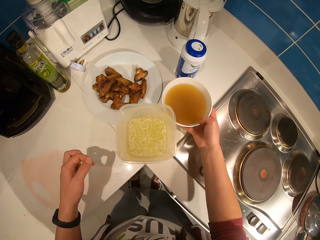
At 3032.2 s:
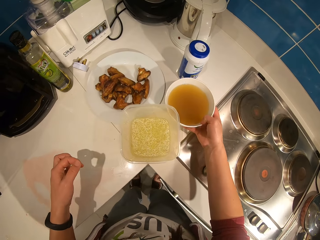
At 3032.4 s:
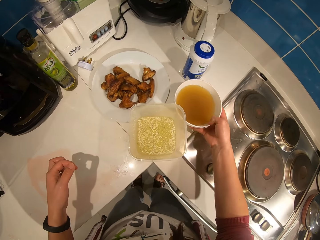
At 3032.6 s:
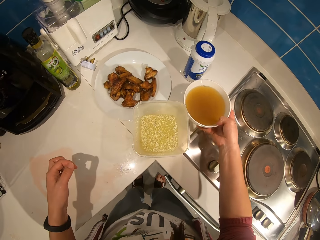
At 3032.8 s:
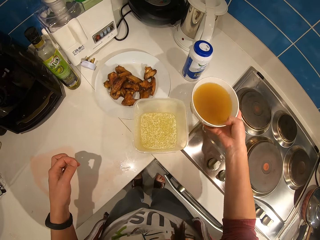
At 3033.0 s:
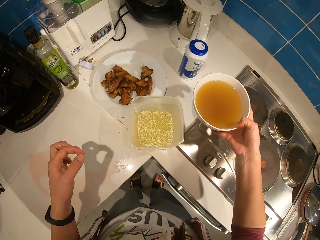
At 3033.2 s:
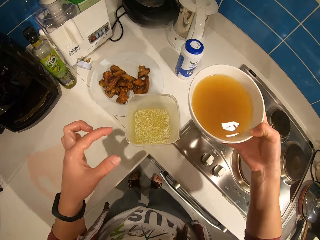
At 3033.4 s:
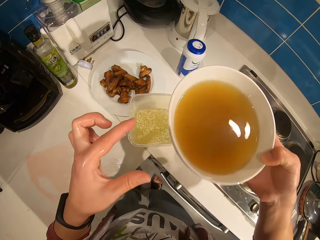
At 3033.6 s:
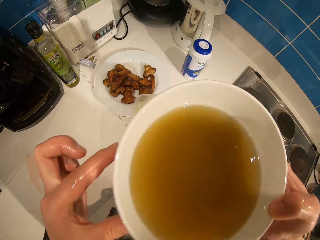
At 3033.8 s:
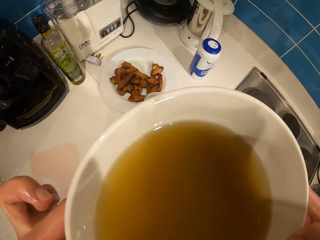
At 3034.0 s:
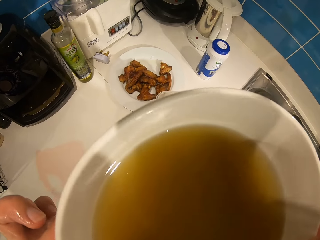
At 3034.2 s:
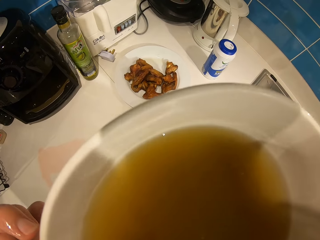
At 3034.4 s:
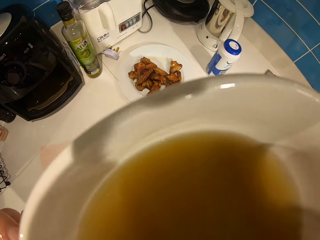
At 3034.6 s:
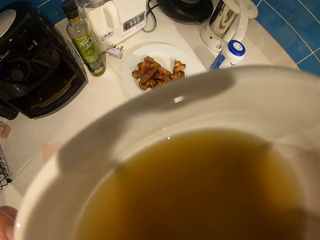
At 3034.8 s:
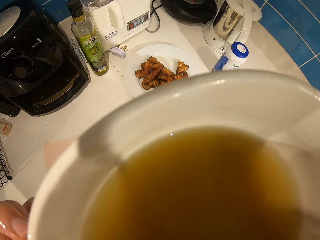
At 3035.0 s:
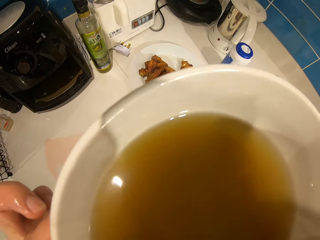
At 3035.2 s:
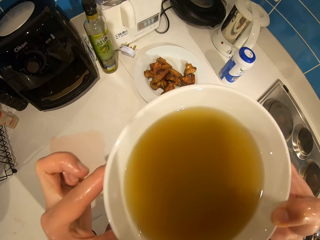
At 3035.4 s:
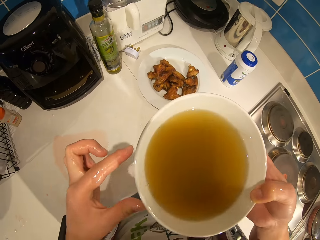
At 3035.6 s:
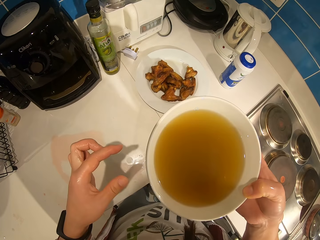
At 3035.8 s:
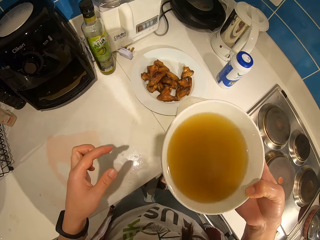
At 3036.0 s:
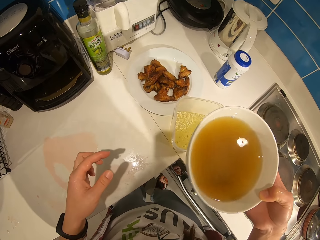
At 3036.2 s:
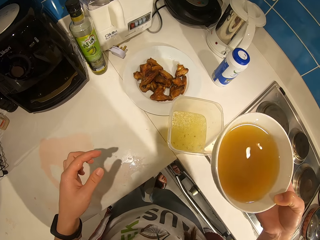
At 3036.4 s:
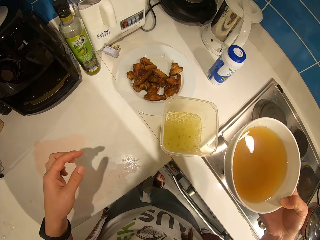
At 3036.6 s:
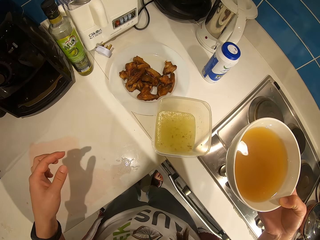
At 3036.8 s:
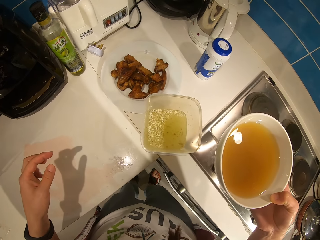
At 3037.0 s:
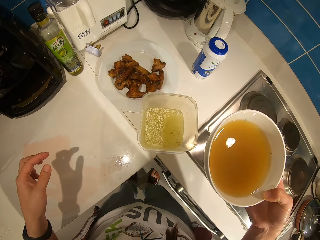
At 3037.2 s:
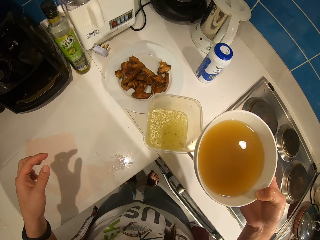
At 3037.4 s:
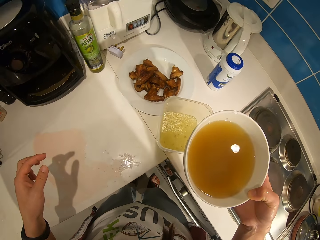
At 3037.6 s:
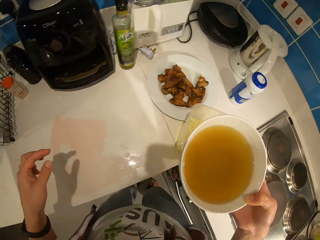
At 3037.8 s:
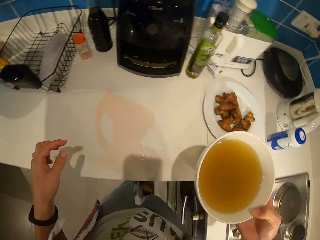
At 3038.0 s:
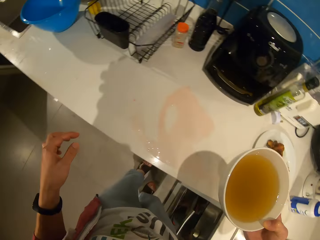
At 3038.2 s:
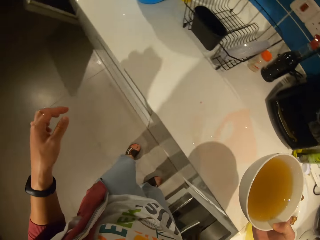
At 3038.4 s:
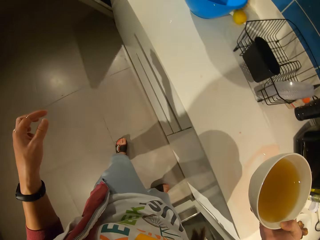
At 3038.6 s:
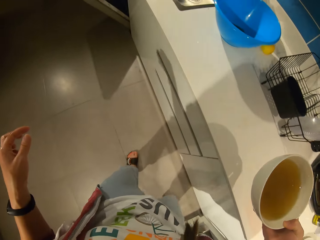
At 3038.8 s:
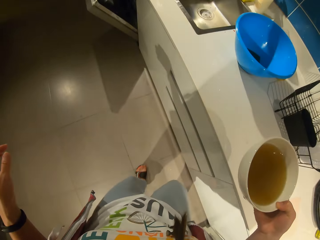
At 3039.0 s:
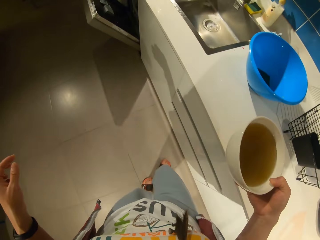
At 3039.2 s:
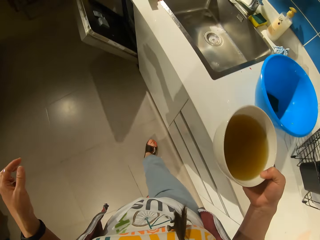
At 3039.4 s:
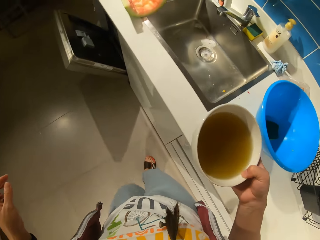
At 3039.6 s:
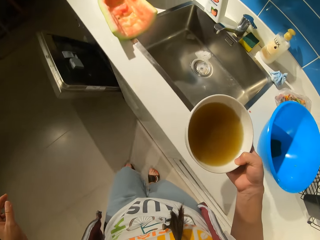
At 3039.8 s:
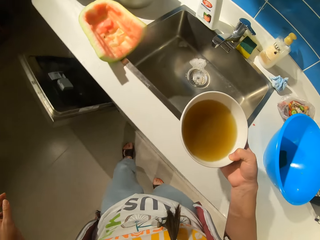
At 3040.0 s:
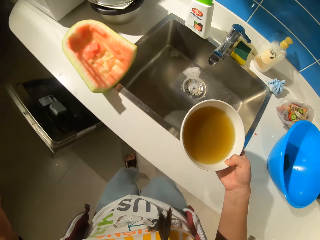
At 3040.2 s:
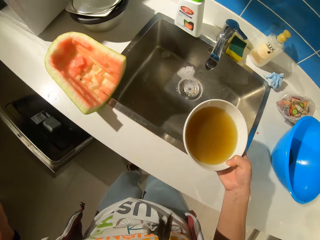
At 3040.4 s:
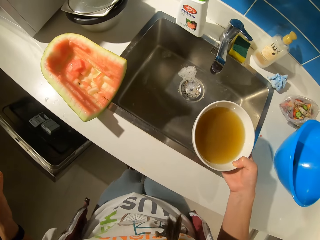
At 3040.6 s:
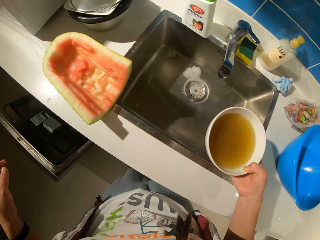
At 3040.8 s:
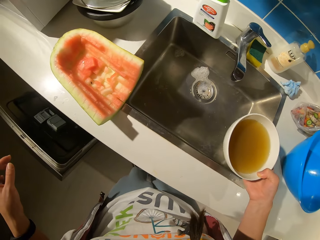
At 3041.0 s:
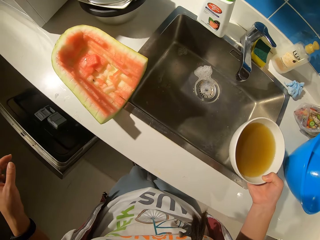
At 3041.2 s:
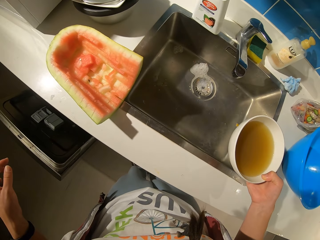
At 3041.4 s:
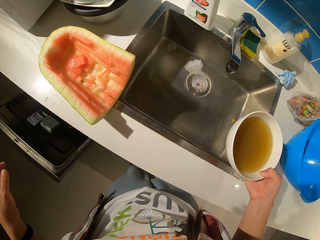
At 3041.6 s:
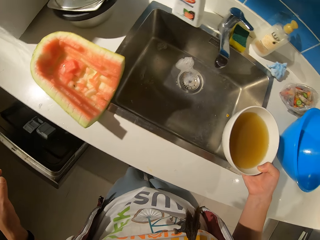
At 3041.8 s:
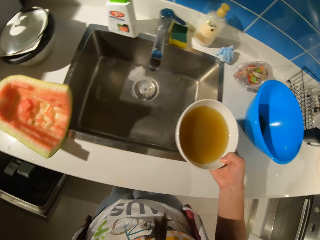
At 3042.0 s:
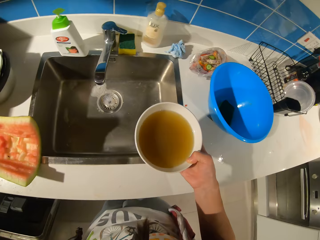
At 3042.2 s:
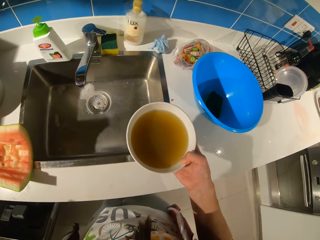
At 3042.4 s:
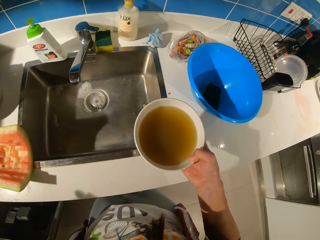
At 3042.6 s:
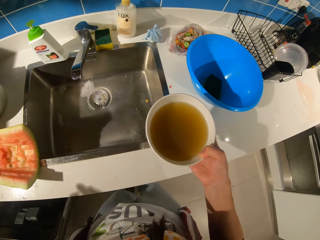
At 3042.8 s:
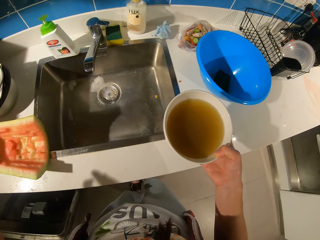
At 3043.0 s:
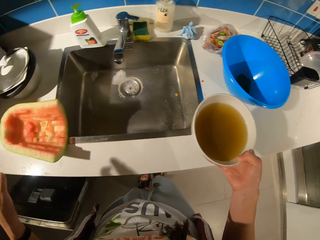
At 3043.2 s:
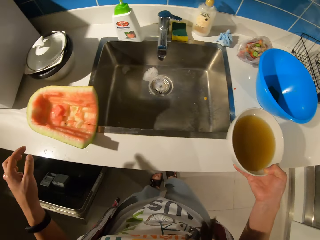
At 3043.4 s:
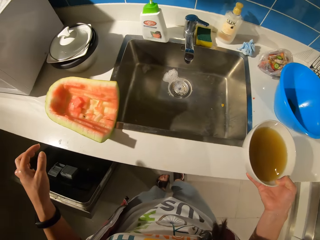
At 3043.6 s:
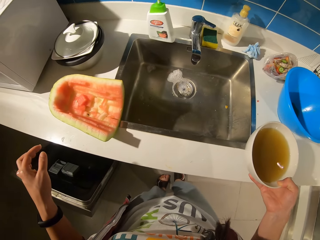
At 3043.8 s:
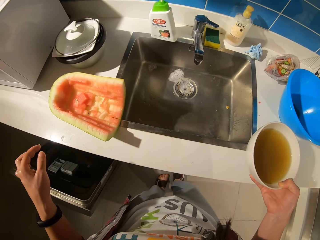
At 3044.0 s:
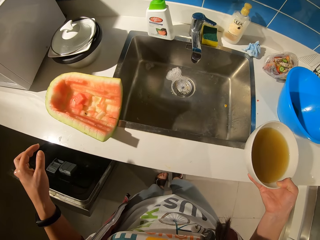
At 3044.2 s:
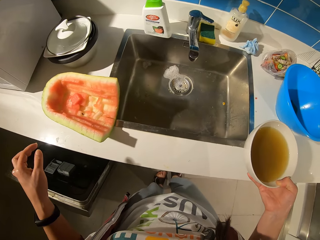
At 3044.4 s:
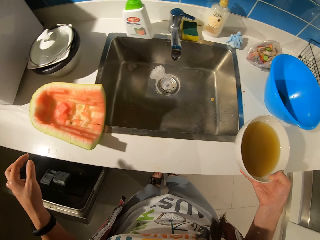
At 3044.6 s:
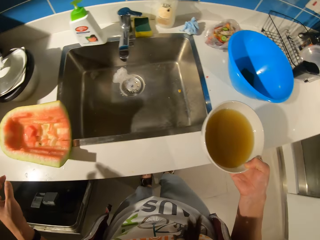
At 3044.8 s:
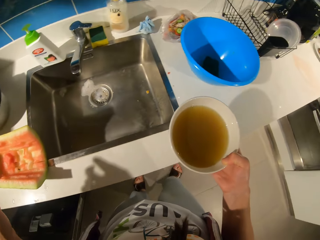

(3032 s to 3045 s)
The camera wearer picks up a bowl from the table. They drink from the bowl. They walk. They look around.

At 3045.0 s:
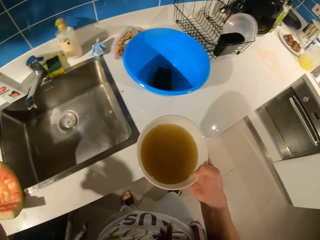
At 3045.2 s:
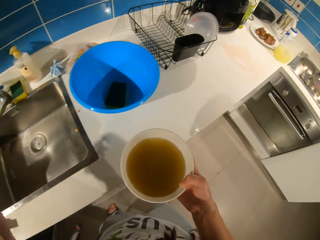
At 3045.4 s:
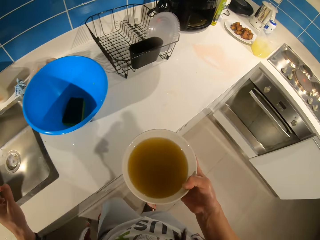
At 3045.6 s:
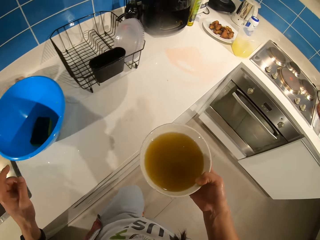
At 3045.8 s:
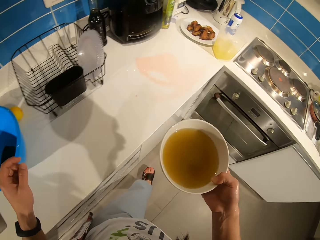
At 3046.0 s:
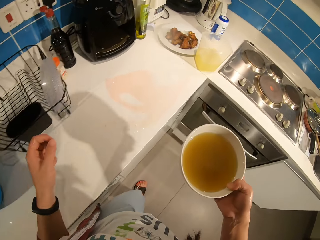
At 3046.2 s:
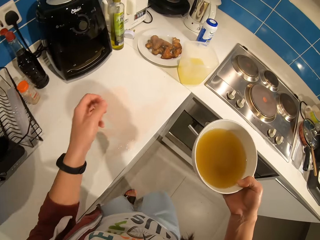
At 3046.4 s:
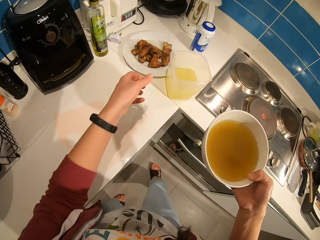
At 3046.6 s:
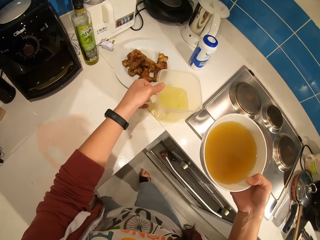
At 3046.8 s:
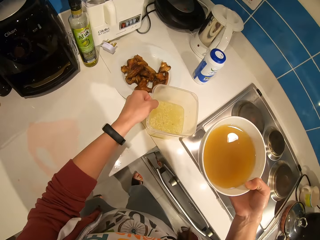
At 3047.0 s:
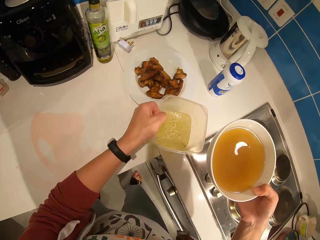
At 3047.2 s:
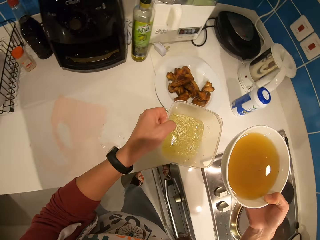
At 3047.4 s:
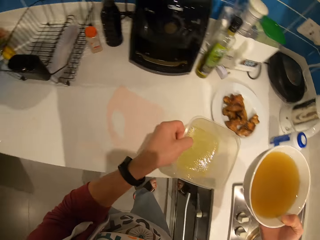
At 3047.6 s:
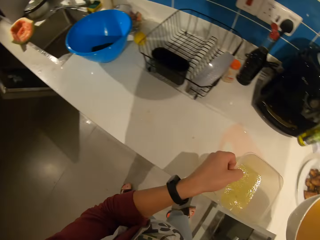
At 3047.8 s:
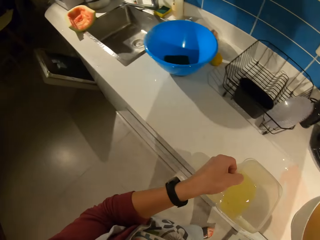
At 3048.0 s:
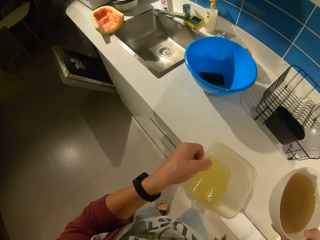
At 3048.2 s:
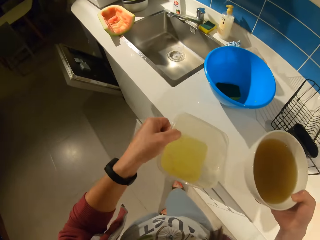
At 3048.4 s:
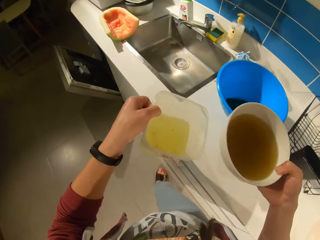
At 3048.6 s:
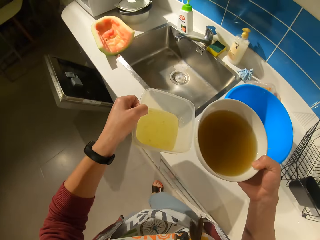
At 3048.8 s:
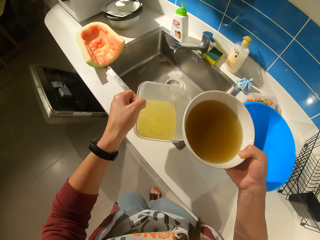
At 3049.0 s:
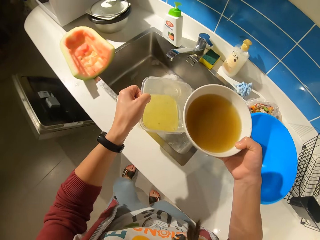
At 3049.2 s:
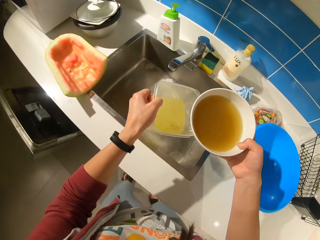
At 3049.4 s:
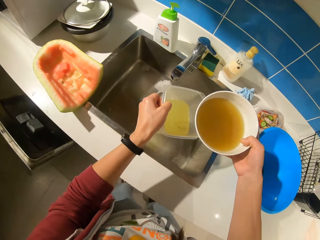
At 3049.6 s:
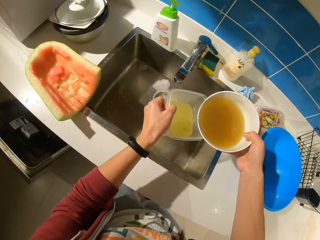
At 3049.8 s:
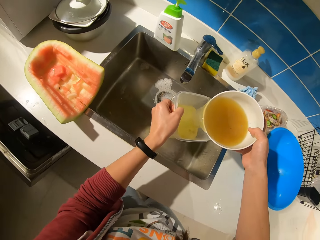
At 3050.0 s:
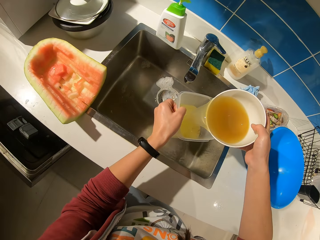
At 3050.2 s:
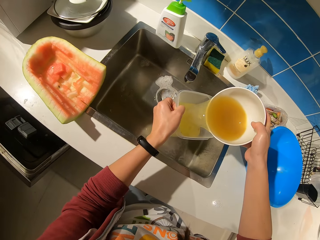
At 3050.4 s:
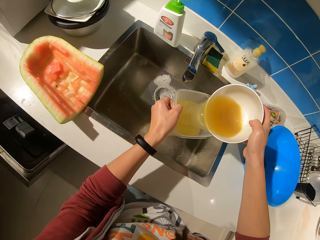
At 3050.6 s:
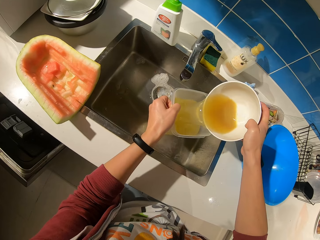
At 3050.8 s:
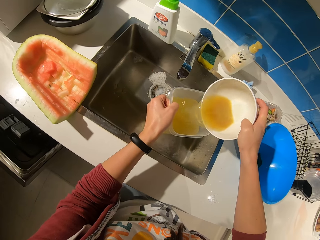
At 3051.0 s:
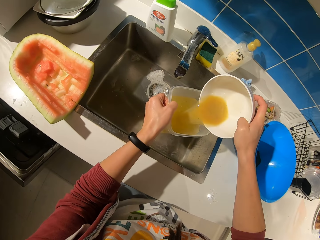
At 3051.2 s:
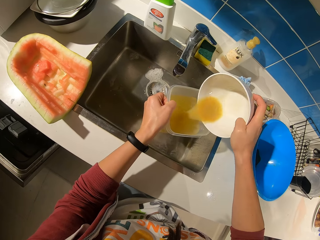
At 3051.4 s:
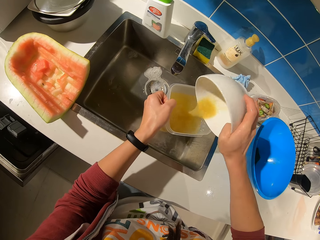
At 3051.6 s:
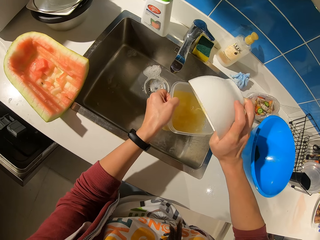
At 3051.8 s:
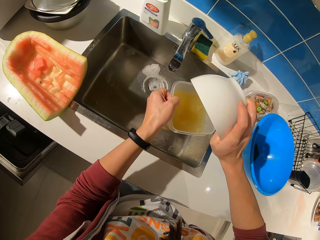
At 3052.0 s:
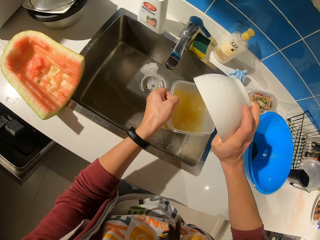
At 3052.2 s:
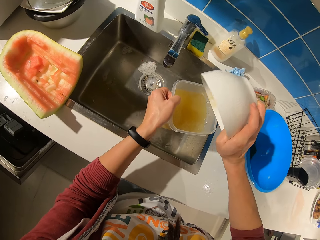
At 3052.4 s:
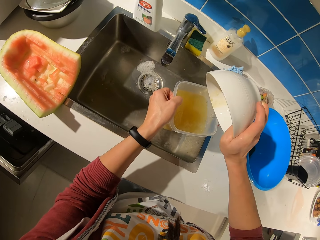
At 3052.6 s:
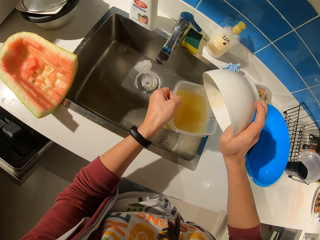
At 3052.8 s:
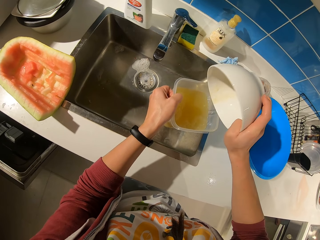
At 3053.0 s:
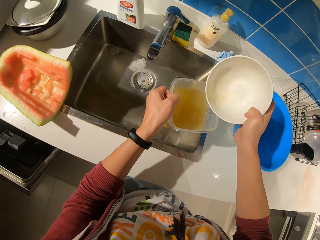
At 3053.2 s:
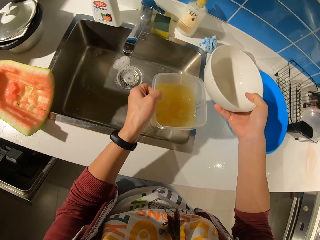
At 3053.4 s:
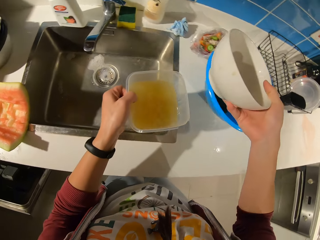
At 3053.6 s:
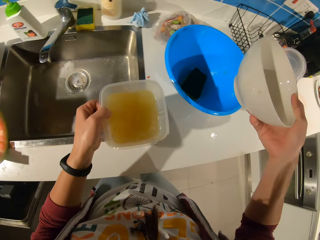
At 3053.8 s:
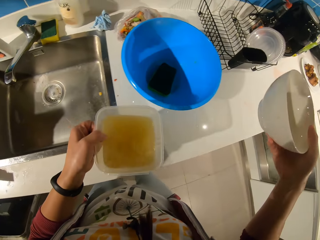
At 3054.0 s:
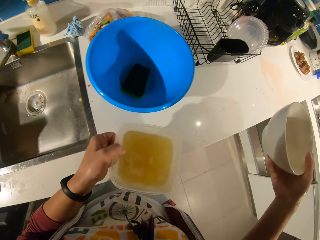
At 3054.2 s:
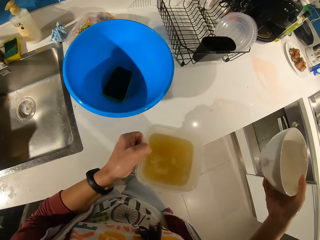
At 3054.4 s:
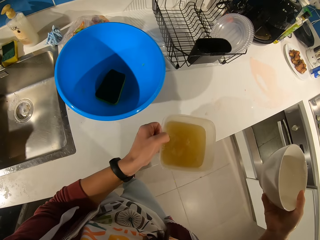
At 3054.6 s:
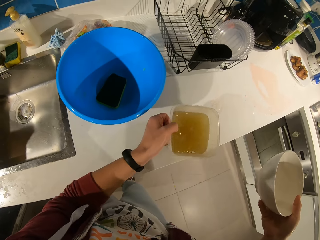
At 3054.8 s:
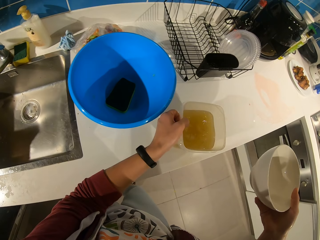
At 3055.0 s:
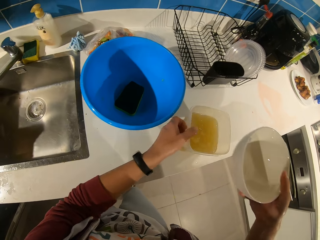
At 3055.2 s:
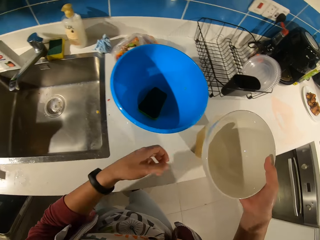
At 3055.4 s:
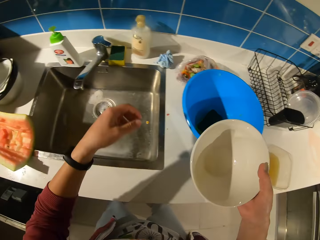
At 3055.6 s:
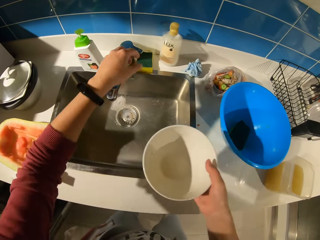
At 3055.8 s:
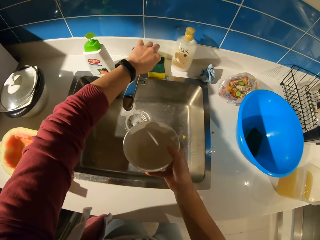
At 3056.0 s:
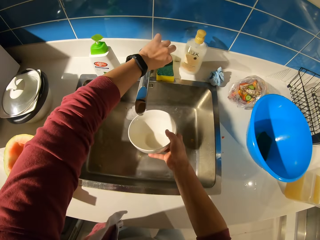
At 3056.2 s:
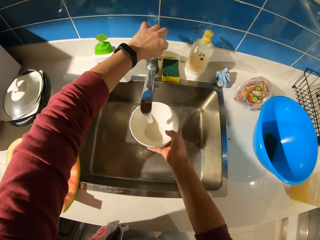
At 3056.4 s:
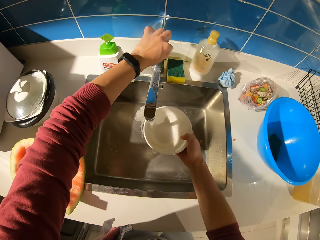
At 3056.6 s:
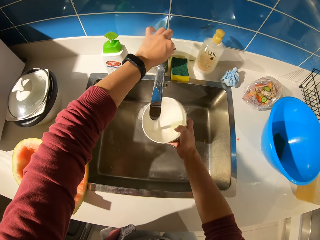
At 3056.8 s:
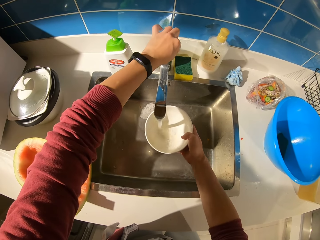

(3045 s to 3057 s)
The camera wearer walks. They pick up a container from the table. They pour the liquid from the bowl inside the container. They drop the container on the table. They switch on the tap. They rinse the bowl with water from the tap.
